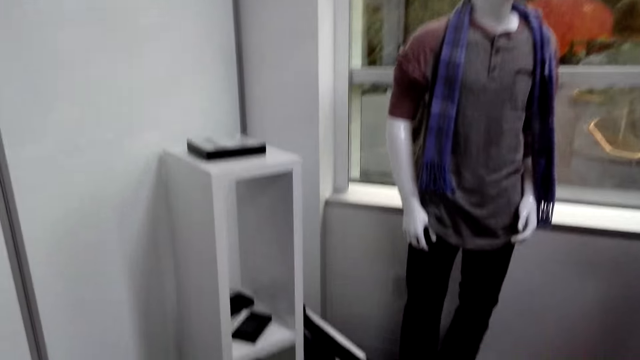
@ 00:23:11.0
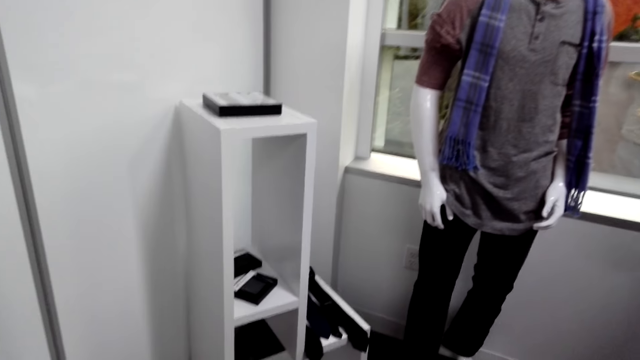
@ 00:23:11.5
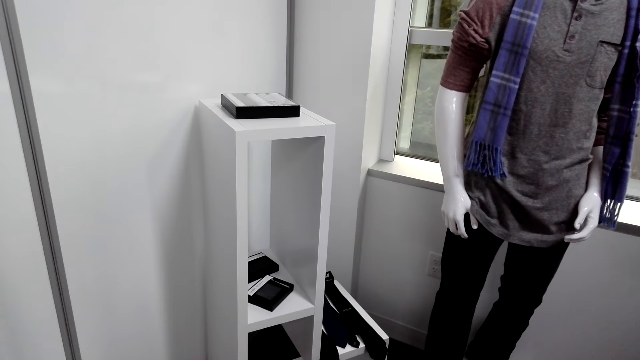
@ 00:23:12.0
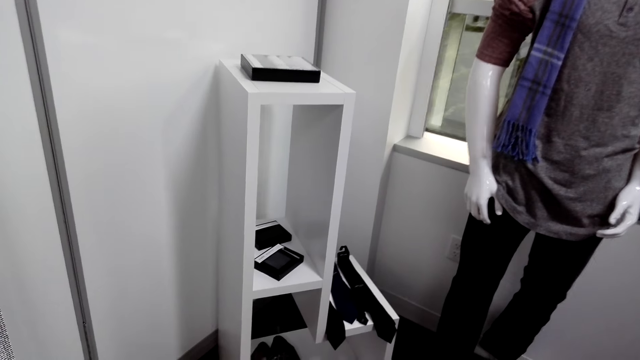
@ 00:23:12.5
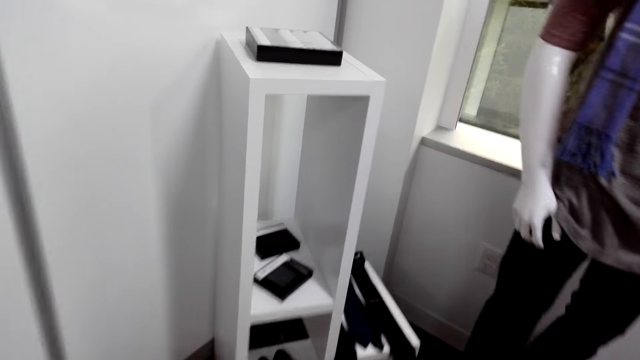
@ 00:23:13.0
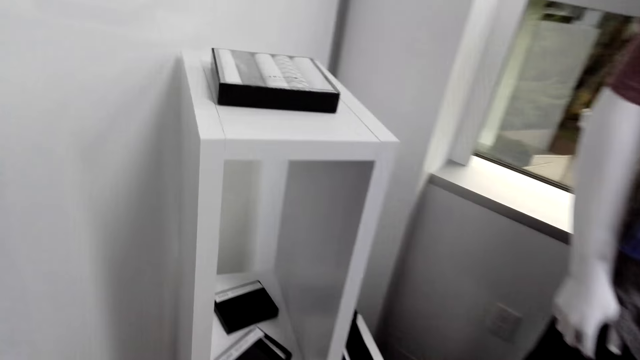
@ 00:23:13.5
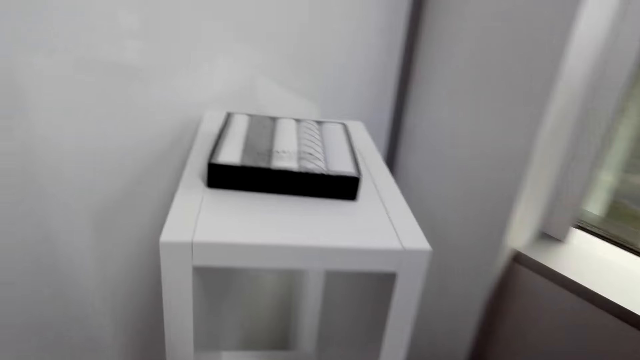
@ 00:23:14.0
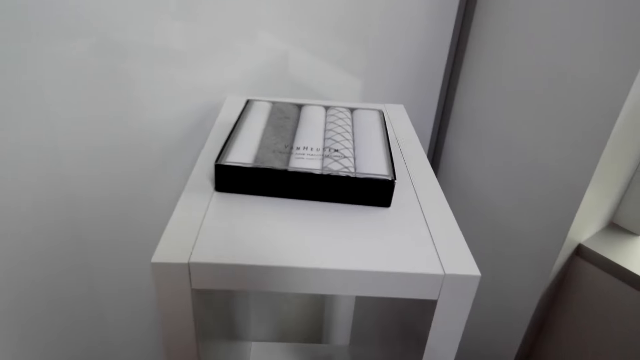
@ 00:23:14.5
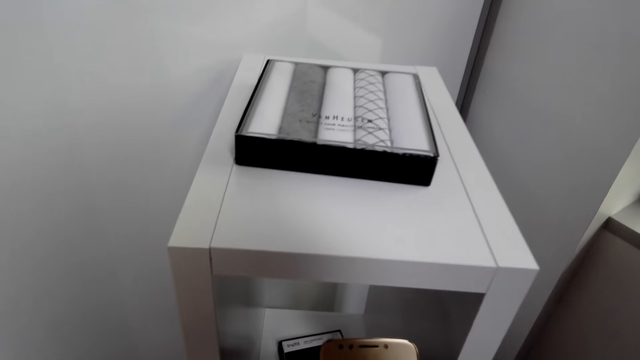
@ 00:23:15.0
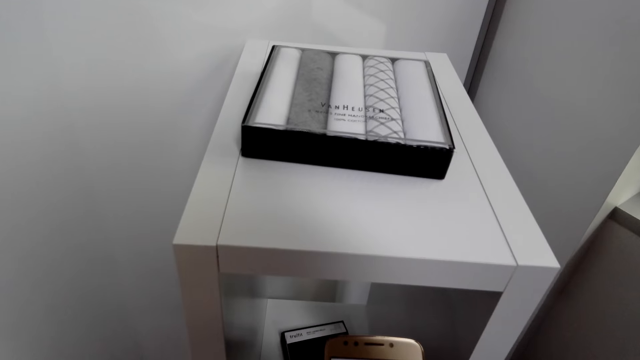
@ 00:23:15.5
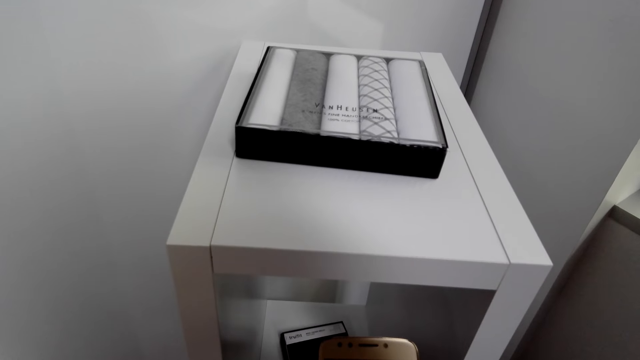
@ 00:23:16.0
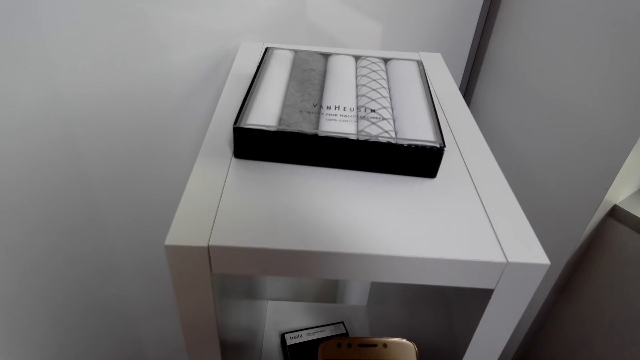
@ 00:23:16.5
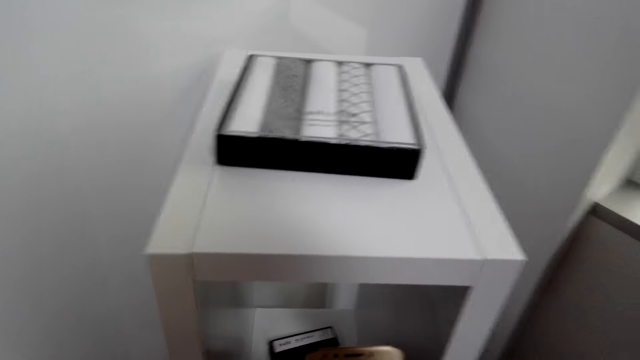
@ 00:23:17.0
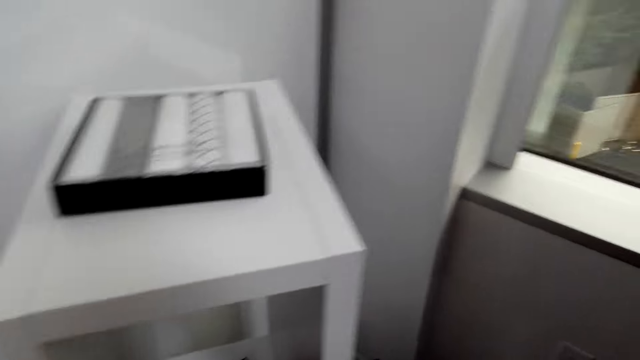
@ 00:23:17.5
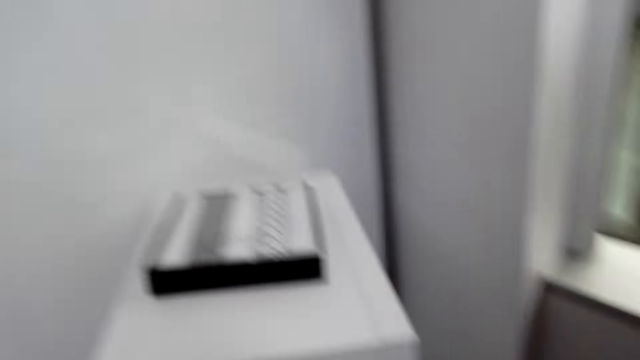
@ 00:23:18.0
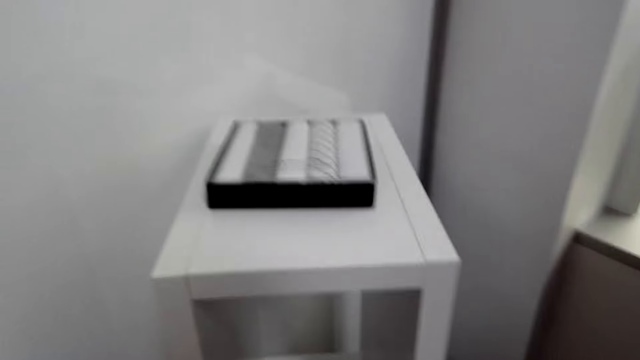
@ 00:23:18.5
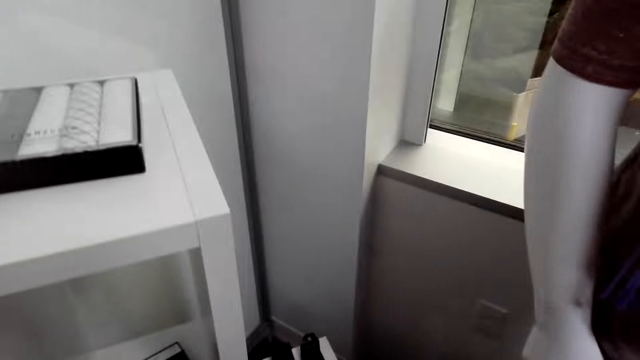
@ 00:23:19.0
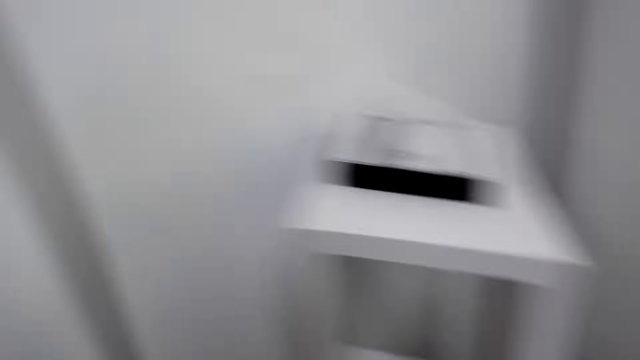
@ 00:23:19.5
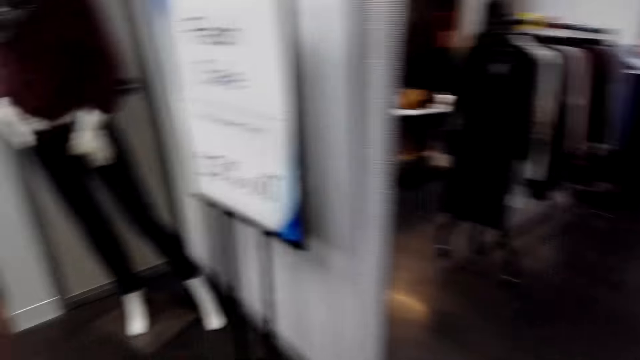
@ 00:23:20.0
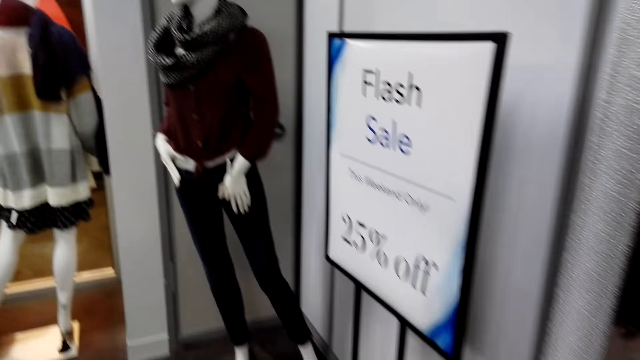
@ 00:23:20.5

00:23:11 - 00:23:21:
The camera wearer moves. They converse with a man. They speak to the man.

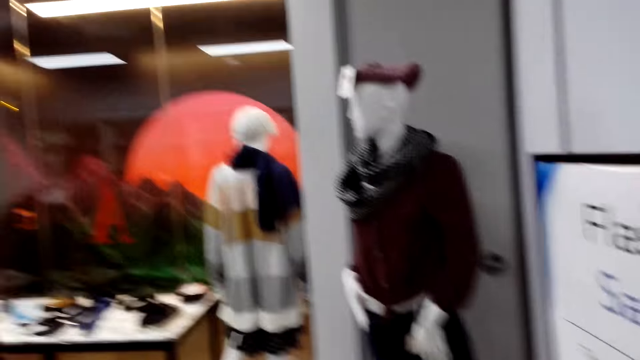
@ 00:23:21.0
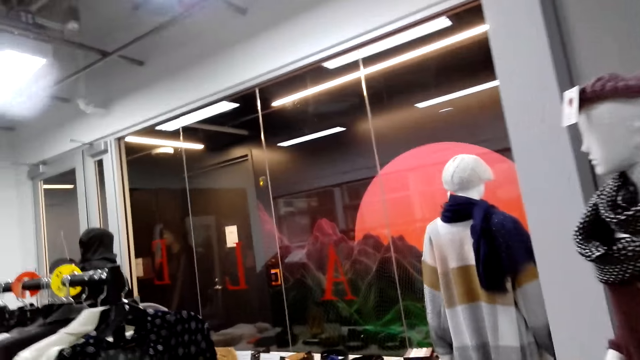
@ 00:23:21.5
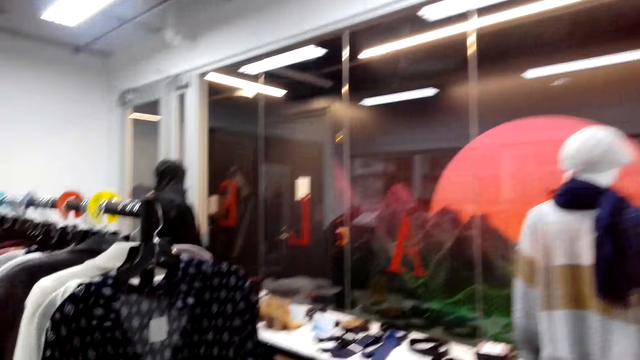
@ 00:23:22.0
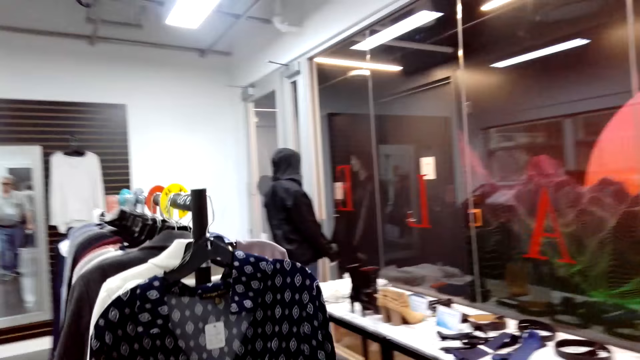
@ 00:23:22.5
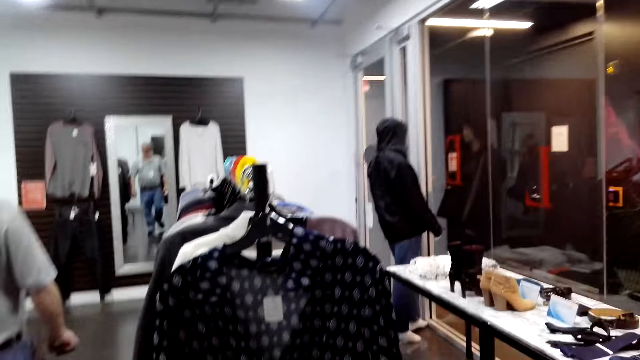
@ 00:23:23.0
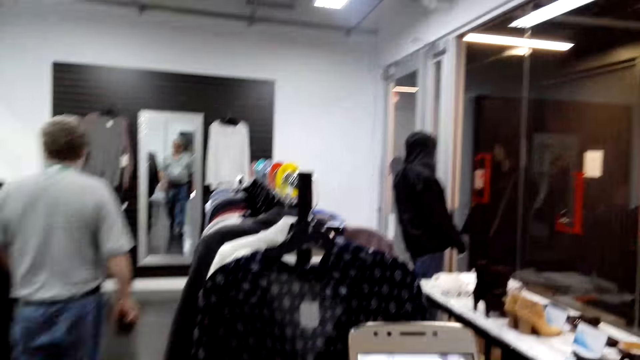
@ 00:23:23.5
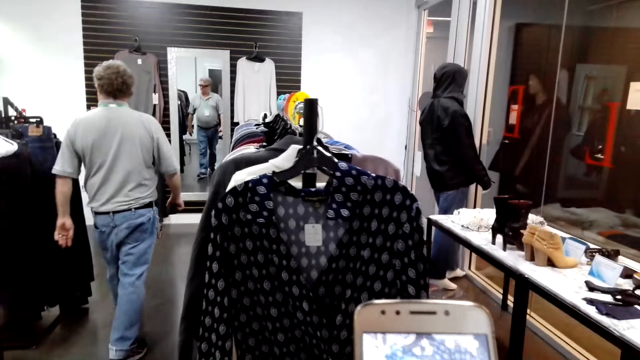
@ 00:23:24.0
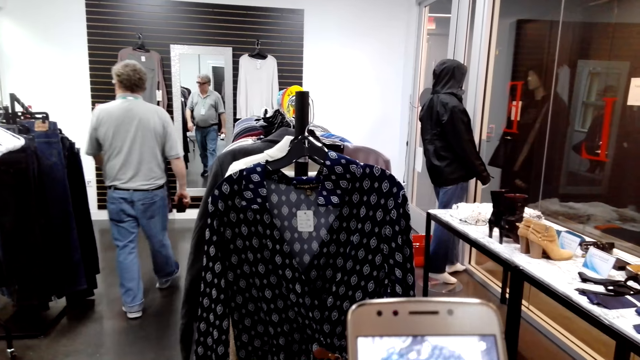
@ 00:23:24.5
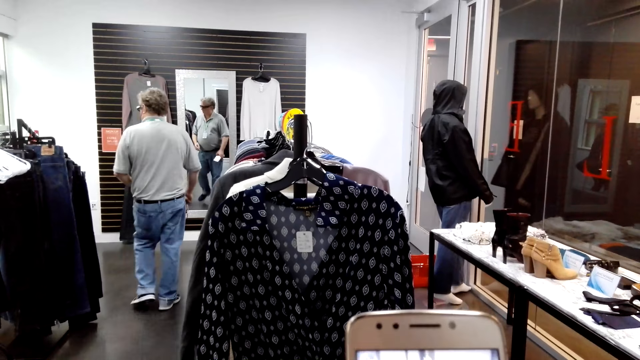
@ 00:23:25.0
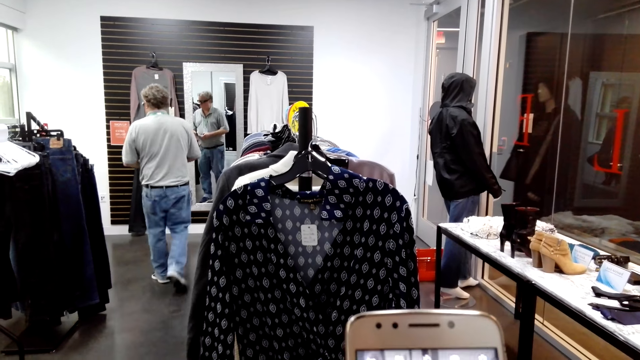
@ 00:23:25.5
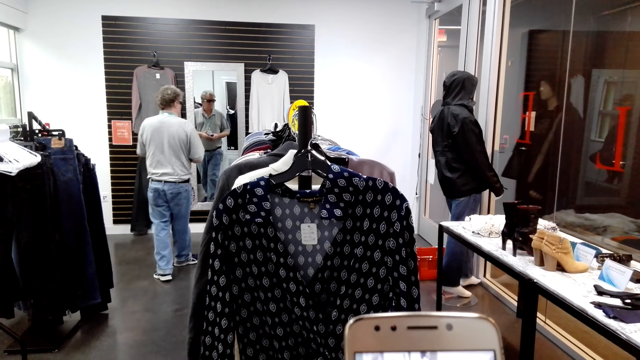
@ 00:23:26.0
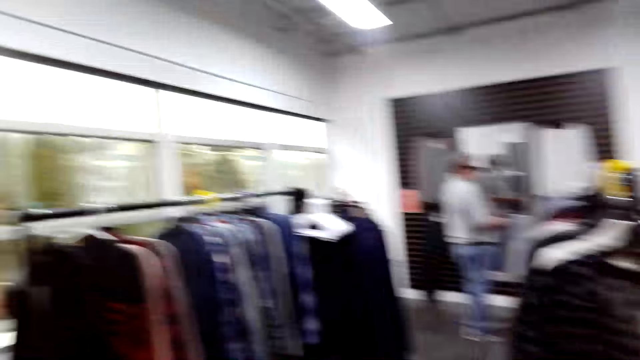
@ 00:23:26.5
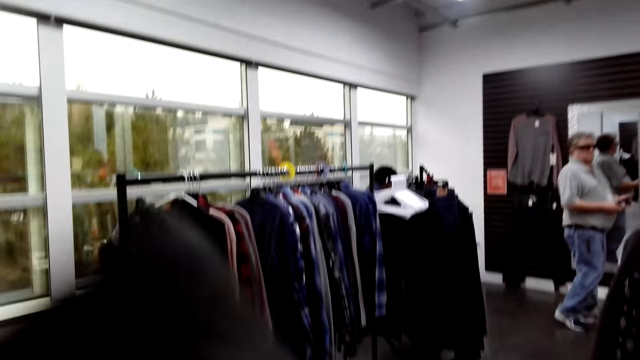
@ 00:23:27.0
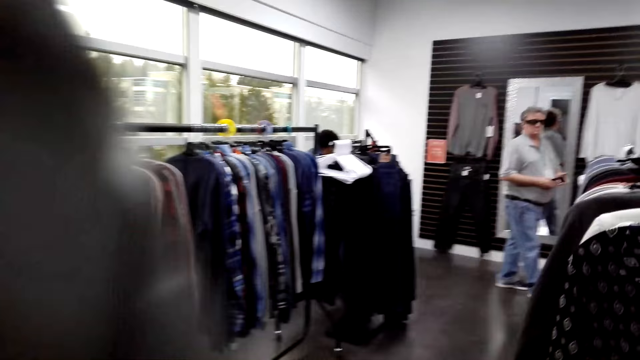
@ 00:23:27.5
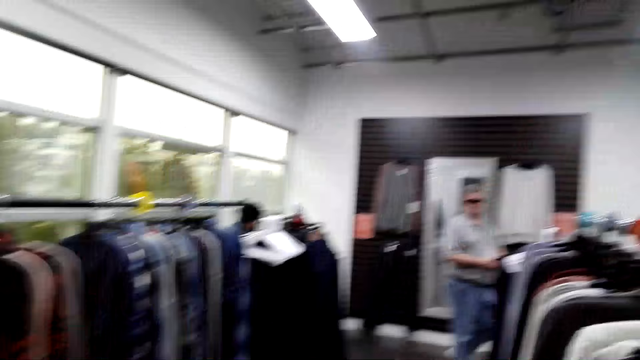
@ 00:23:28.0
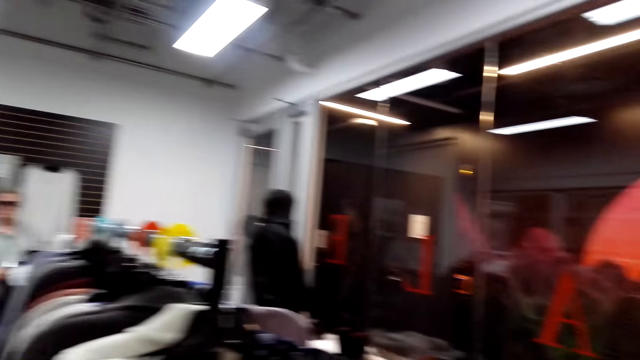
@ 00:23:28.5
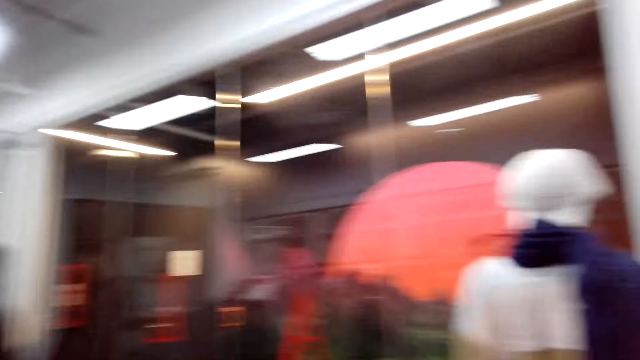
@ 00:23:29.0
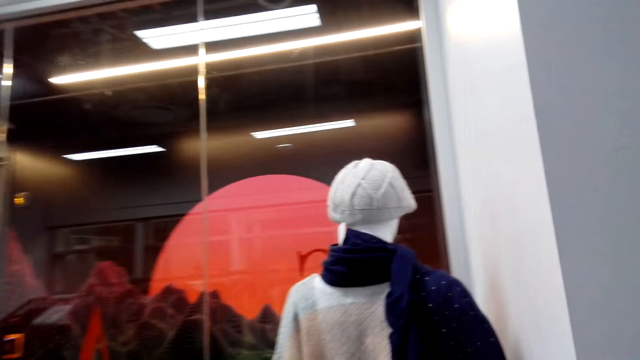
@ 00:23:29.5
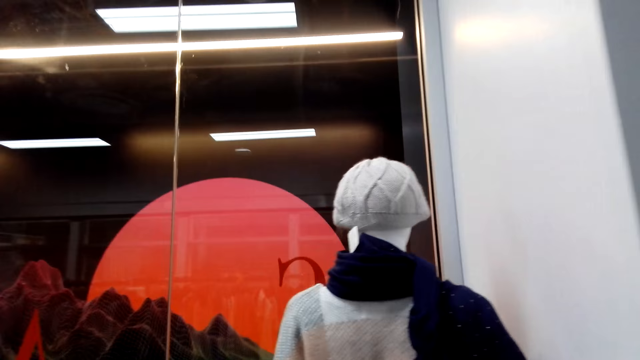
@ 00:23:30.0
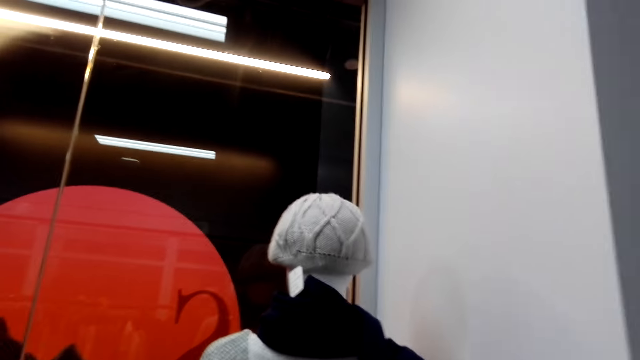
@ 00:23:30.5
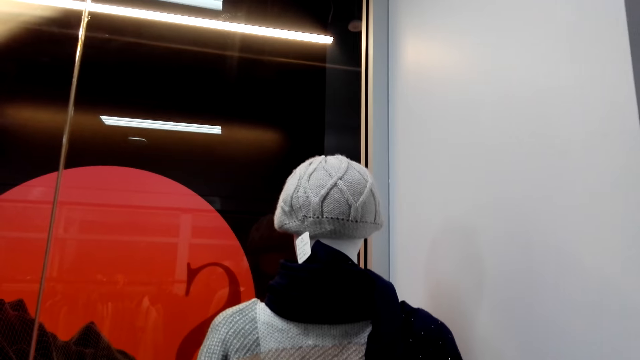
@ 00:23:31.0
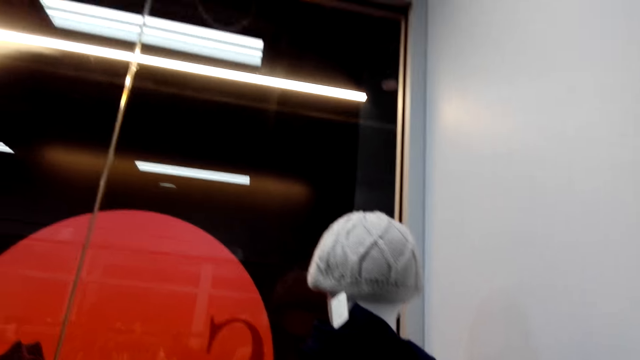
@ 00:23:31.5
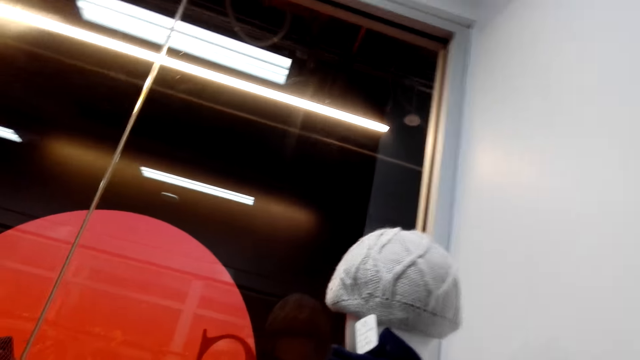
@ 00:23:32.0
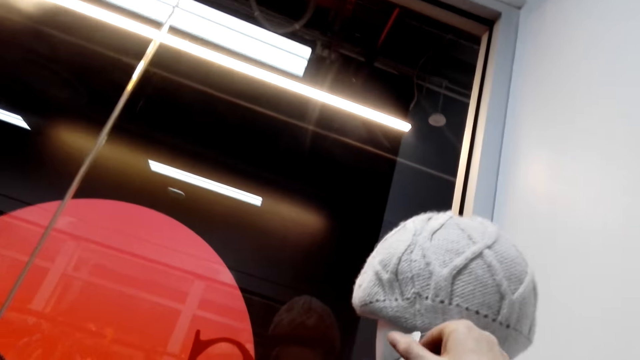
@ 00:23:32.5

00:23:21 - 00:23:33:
The camera wearer walks around the store. A man walks. The camera wearer takes a photo of the cloth. They walk around the store.
